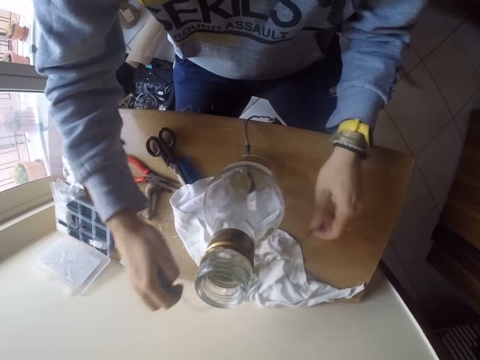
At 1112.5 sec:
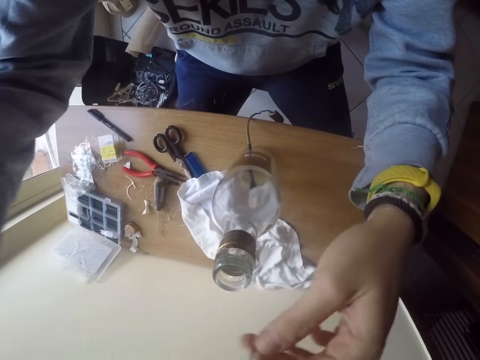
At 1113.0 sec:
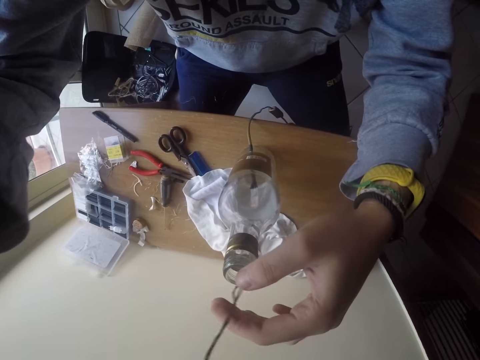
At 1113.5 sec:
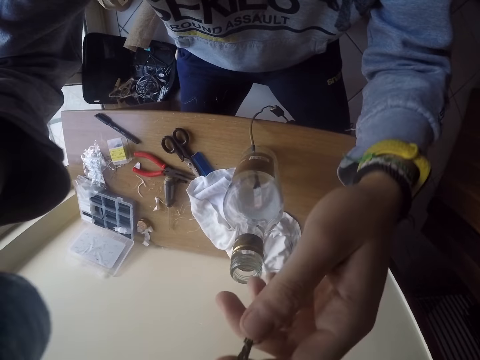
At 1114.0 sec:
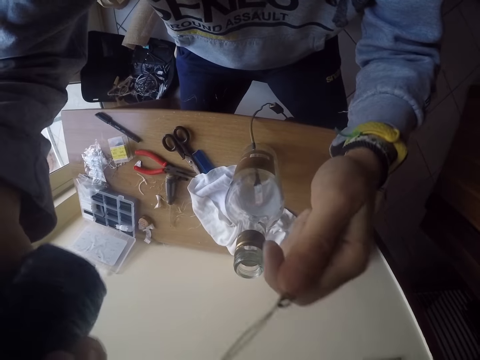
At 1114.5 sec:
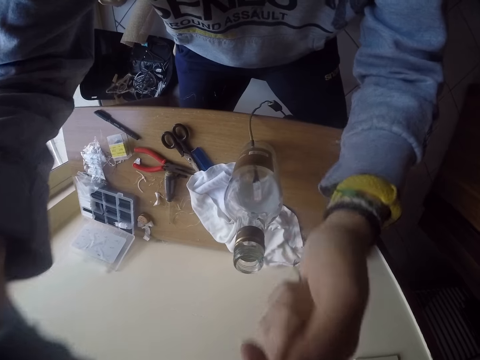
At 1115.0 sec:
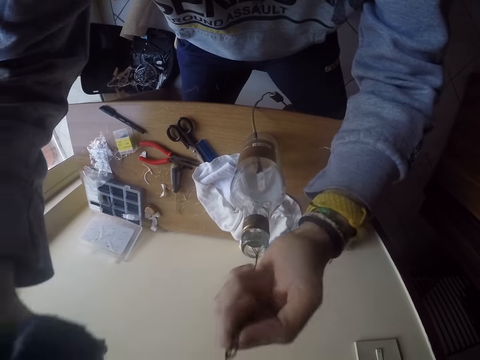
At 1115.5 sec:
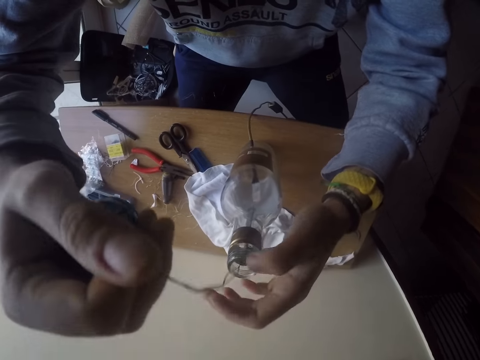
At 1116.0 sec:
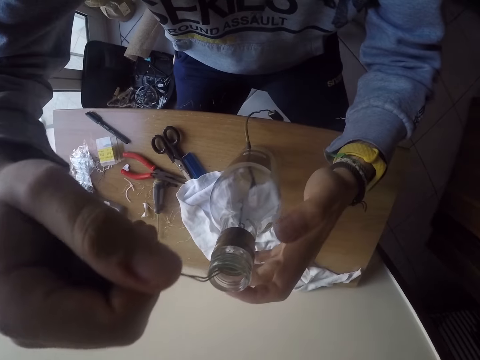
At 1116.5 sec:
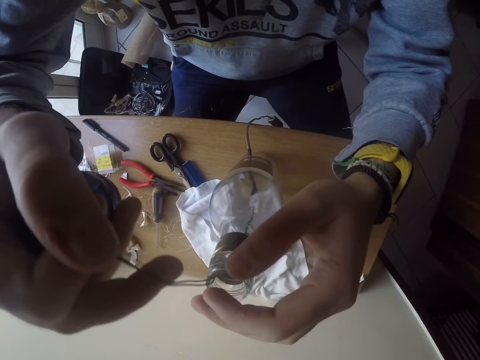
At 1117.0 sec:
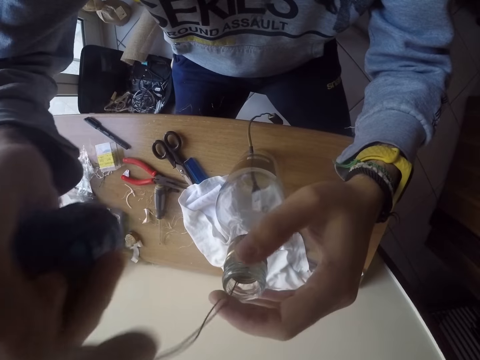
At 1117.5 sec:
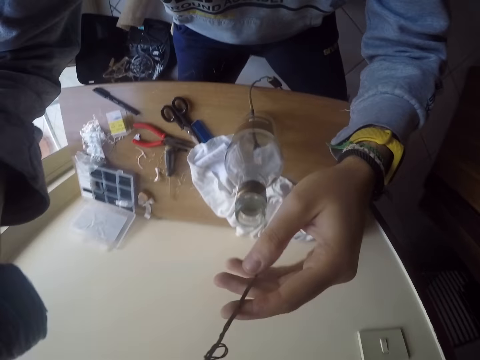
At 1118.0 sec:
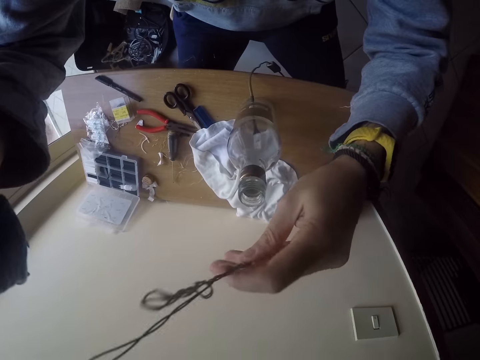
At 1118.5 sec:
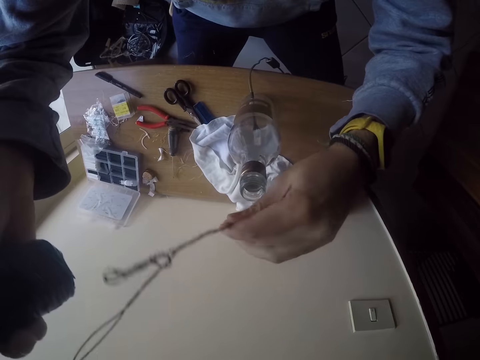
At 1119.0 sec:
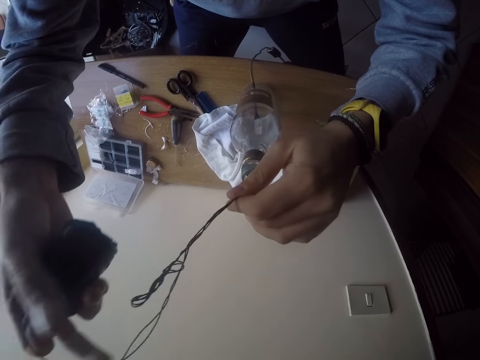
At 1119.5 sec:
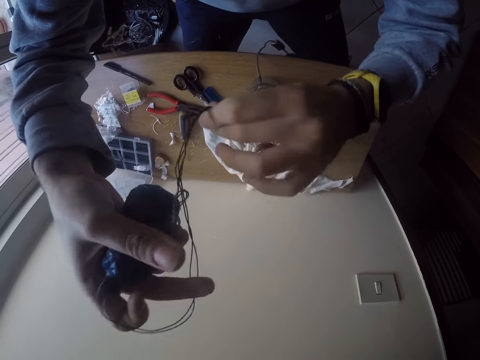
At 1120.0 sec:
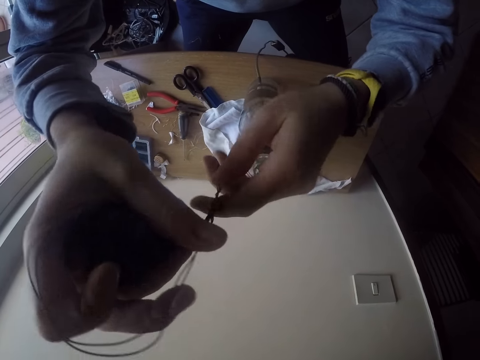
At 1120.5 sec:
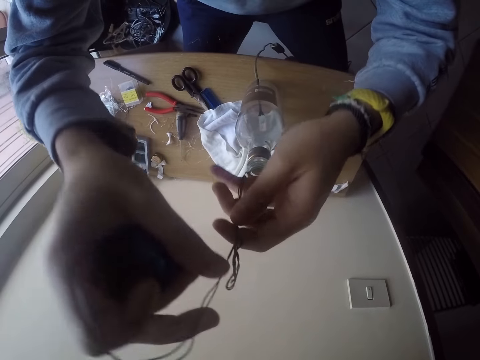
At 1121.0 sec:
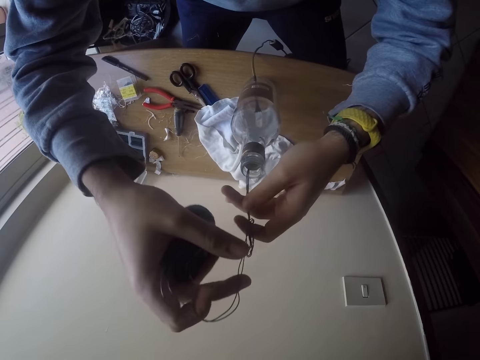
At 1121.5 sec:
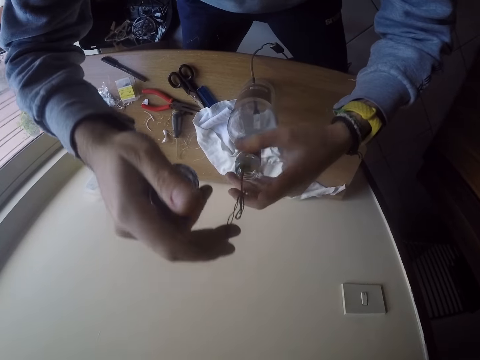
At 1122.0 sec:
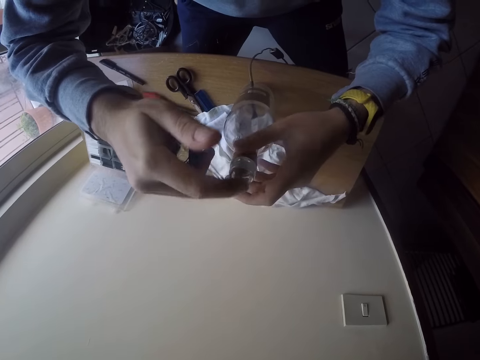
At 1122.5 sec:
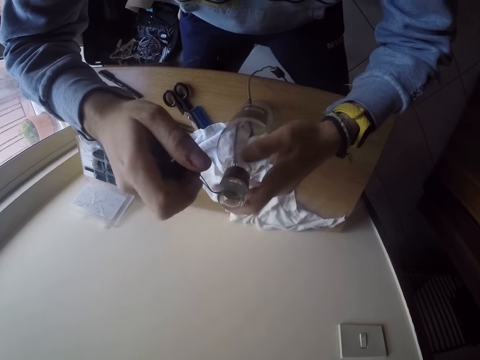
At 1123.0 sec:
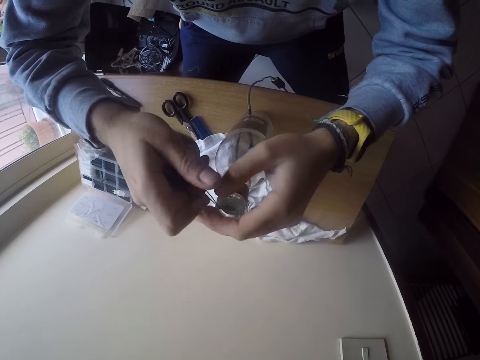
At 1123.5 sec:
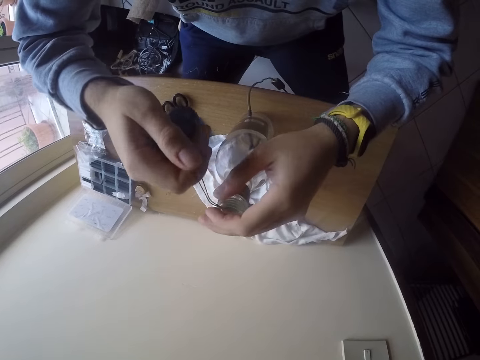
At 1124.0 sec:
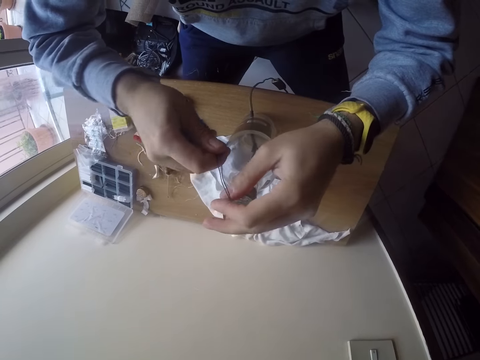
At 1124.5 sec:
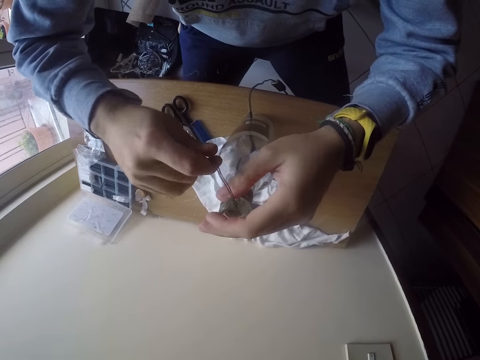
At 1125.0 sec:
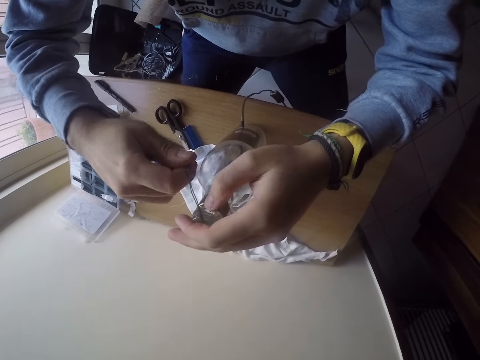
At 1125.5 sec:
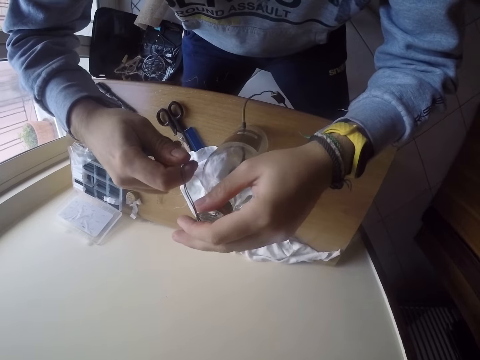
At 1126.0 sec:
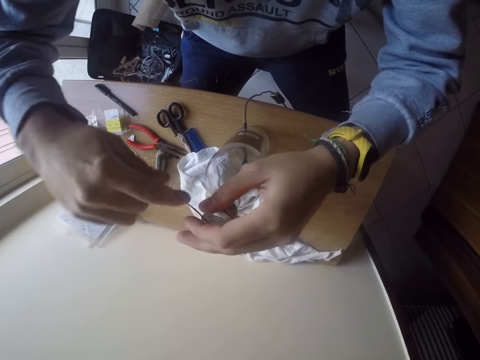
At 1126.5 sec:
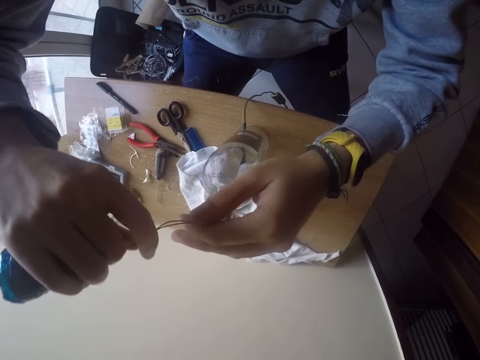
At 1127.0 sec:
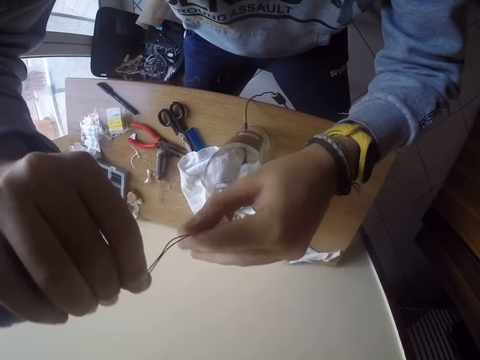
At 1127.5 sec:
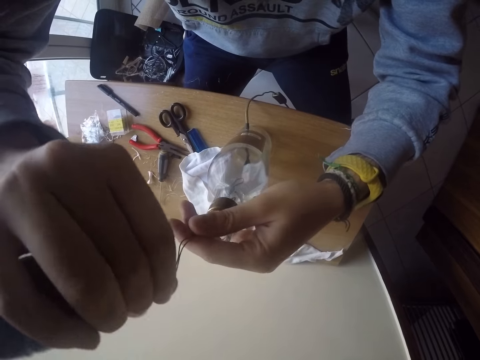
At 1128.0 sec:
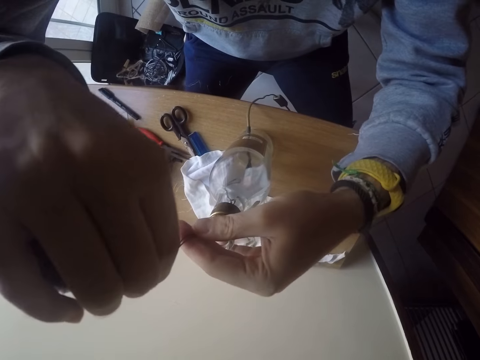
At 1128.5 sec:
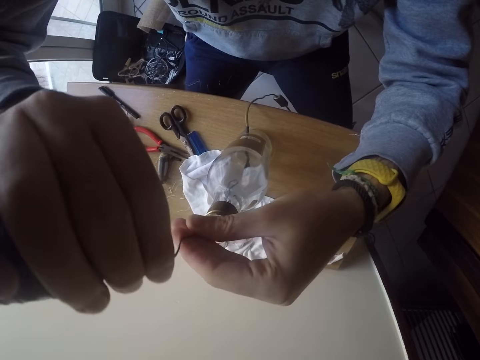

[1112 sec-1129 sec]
The camera wearer picks up the wire from the table with both hands. He adjusts the wire. He inserts the wire into the bottle on the table with both hands. He pulls the wire out of the bottle in his right hand with his right hand. He adjusts the wire with both hands. He inserts the wire into the bottle on the table with both hands. He adjusts the wire in the bottle. He folds the wire. He adjusts the wire.

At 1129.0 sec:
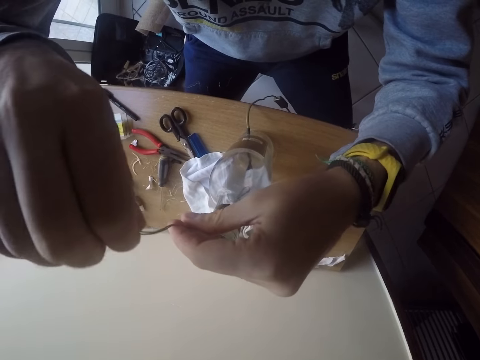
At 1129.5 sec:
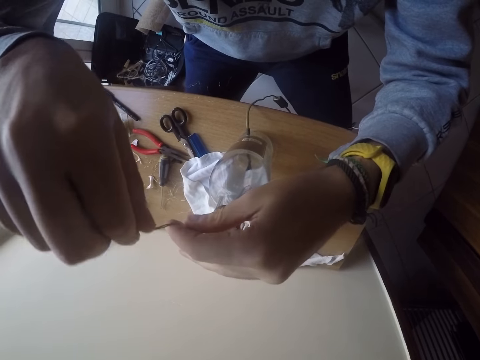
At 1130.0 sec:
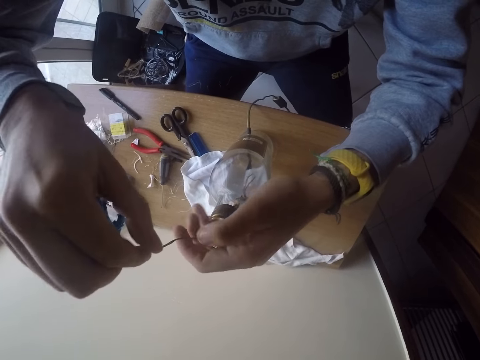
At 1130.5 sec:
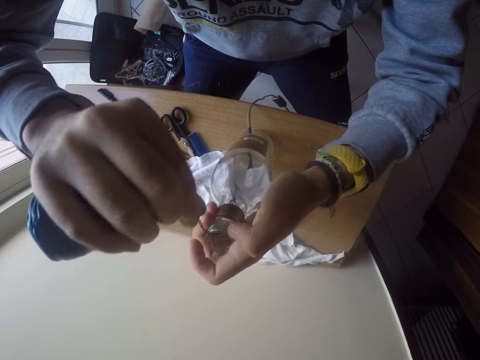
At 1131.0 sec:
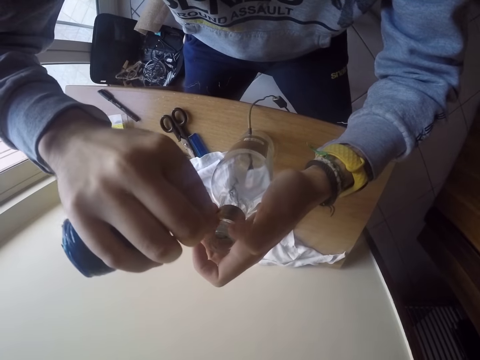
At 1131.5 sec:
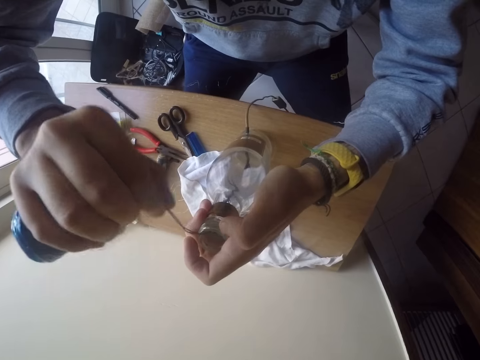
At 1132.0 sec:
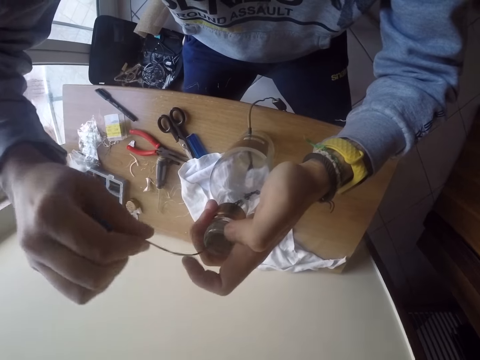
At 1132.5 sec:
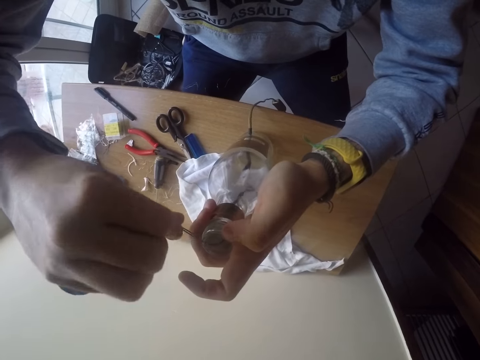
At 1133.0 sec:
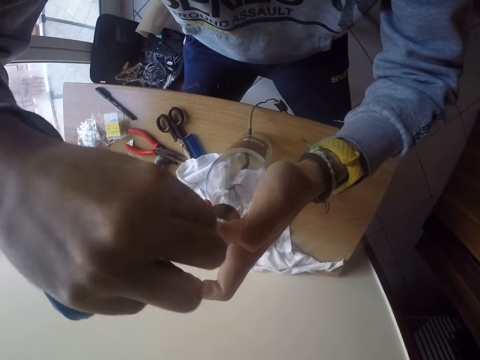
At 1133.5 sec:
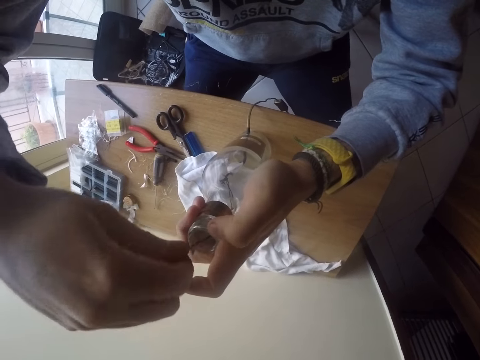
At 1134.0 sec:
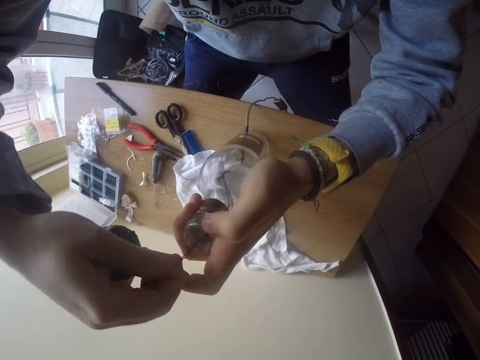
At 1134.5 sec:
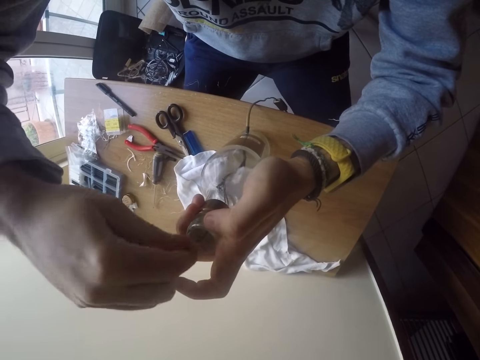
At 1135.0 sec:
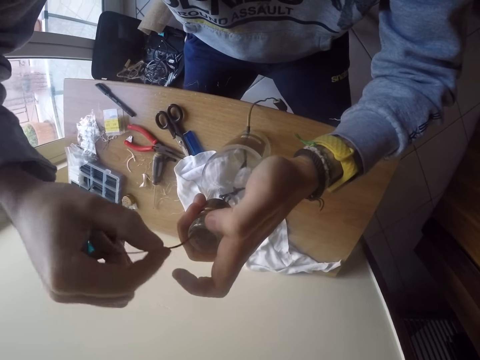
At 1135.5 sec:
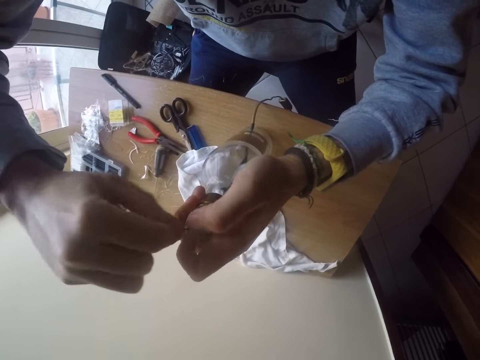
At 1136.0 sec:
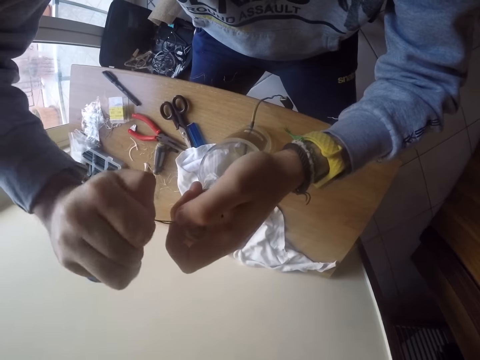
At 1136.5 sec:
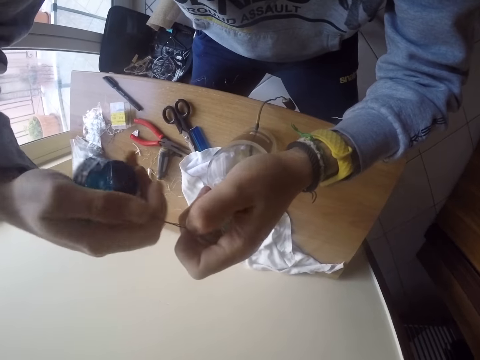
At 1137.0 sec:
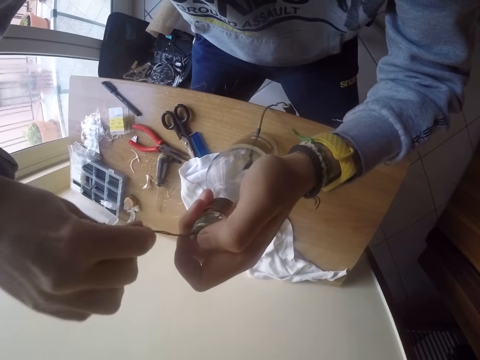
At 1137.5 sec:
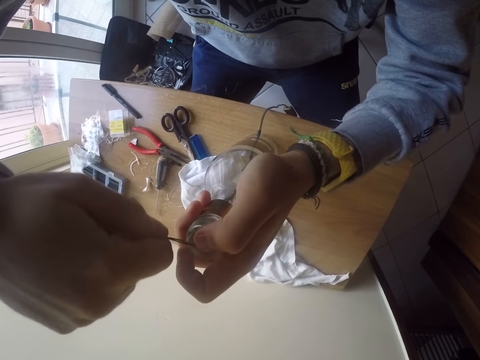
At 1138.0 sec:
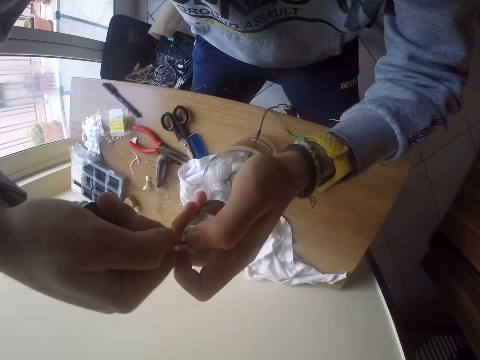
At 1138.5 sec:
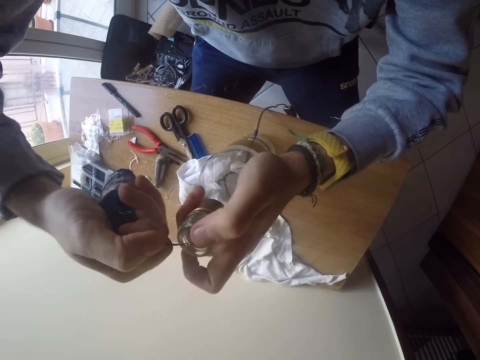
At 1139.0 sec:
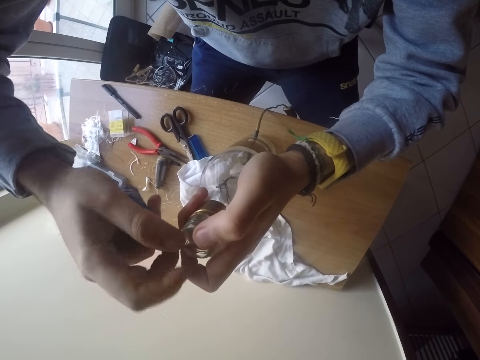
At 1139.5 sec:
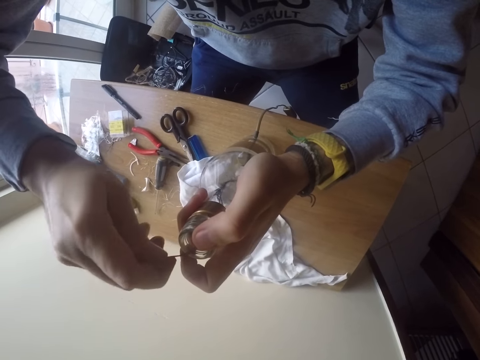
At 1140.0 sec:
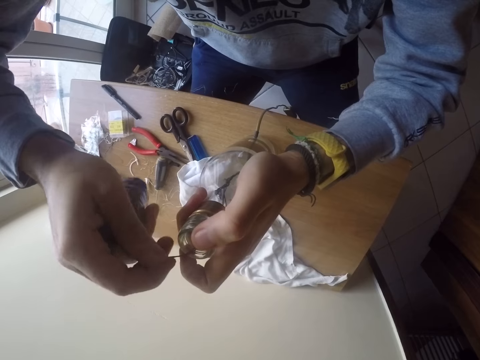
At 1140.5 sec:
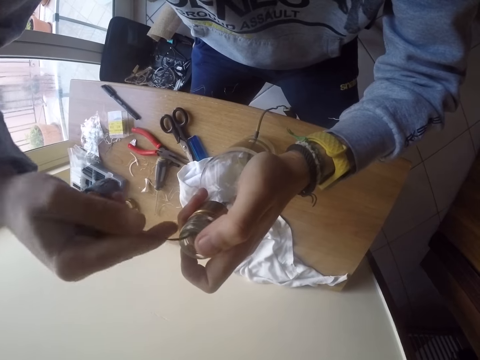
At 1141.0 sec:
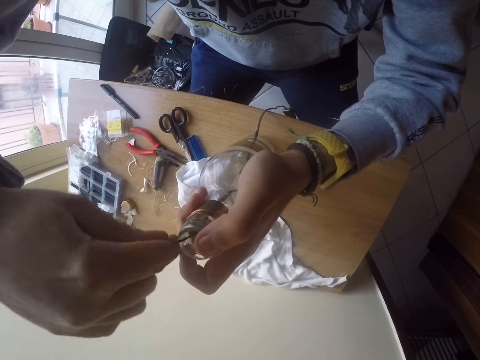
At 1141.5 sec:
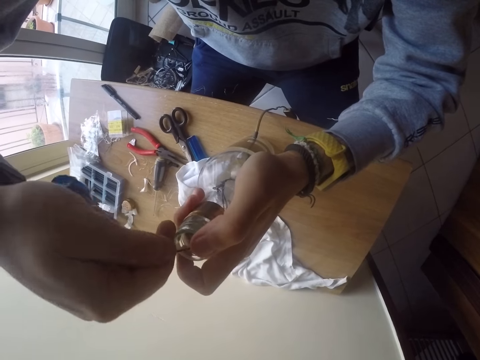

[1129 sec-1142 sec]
The camera wearer adjusts the wire. They adjust the bulb in the bottle with the wire.
